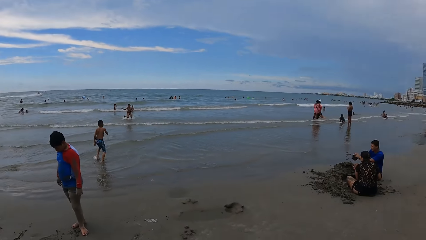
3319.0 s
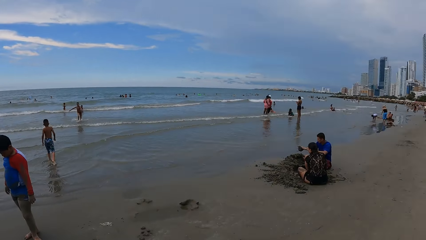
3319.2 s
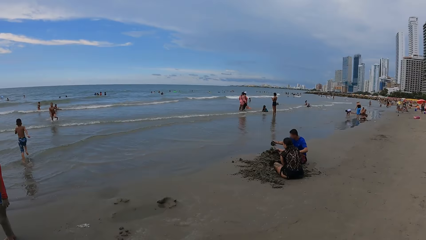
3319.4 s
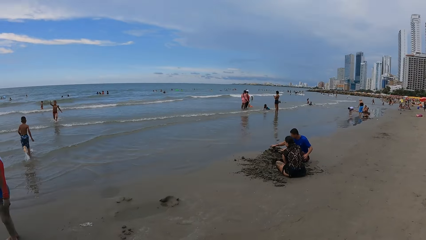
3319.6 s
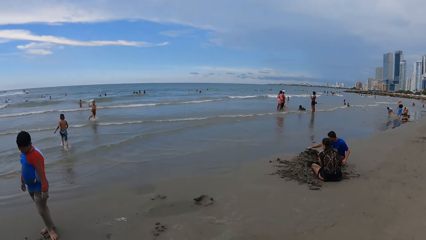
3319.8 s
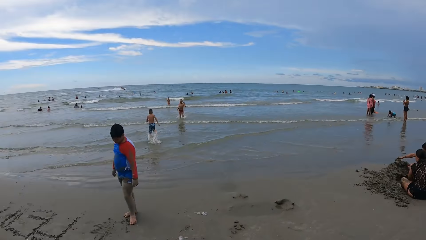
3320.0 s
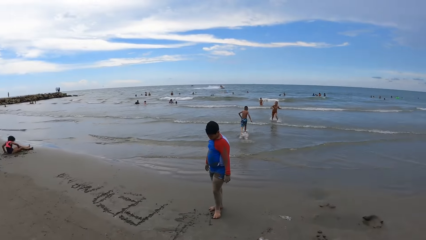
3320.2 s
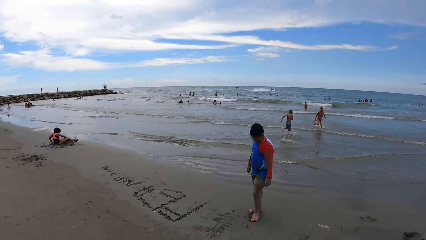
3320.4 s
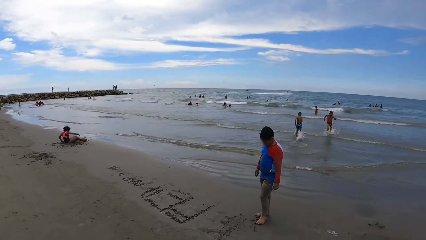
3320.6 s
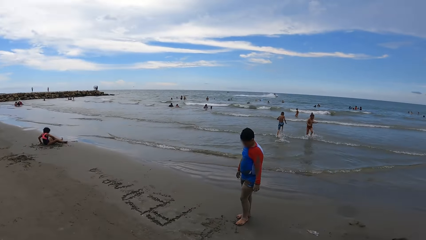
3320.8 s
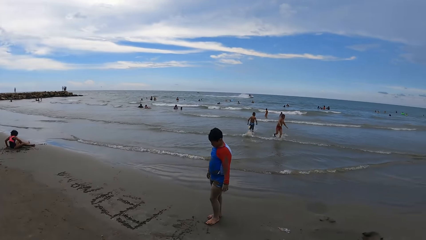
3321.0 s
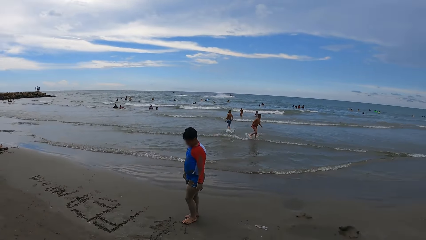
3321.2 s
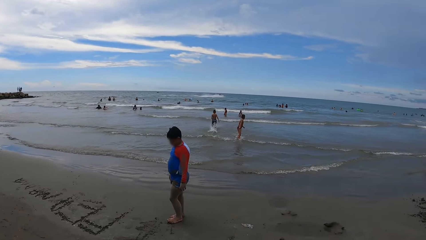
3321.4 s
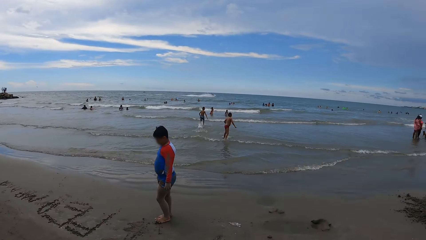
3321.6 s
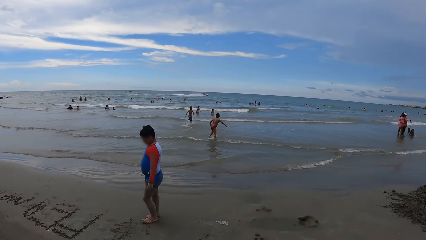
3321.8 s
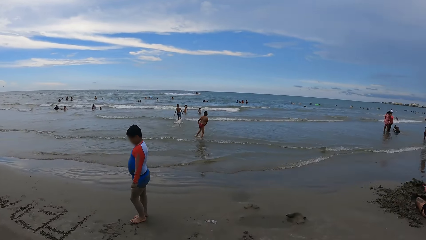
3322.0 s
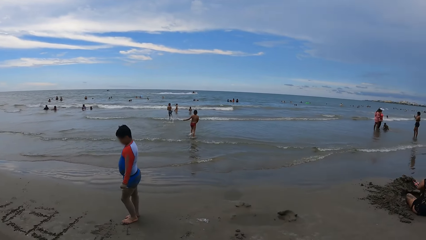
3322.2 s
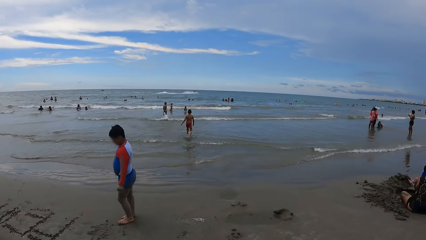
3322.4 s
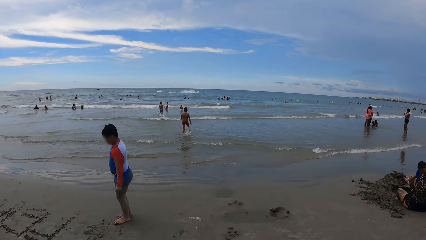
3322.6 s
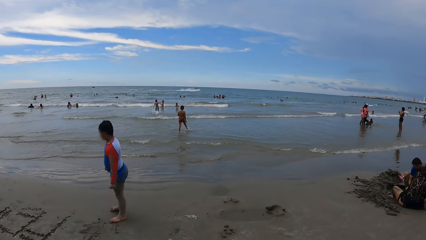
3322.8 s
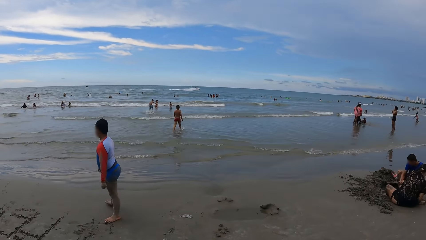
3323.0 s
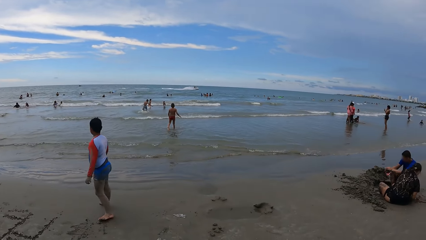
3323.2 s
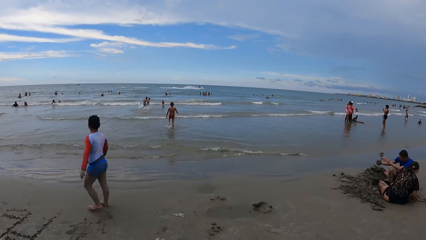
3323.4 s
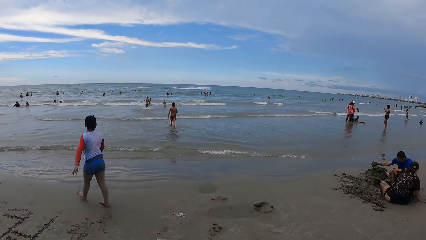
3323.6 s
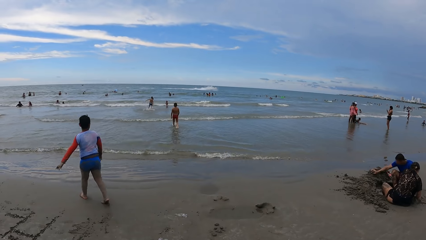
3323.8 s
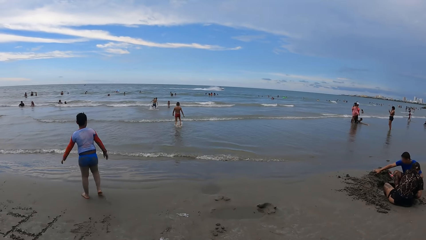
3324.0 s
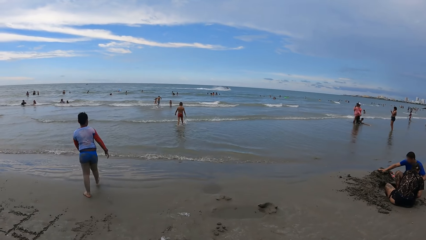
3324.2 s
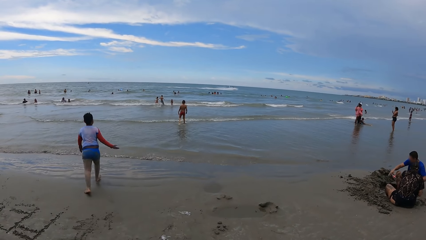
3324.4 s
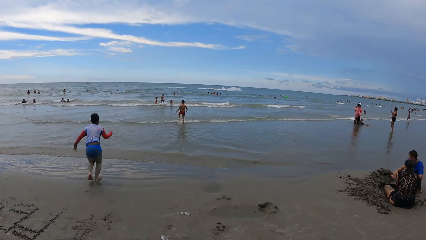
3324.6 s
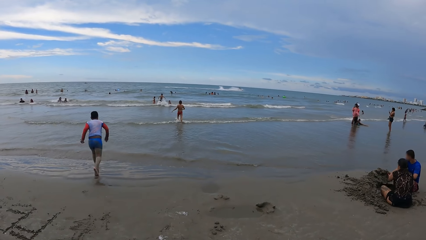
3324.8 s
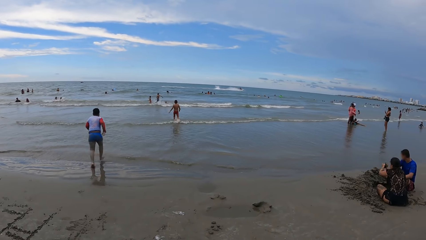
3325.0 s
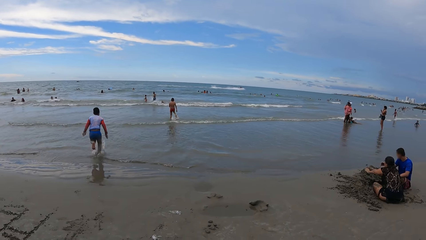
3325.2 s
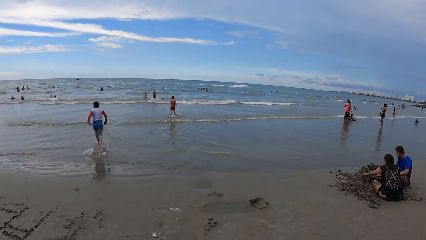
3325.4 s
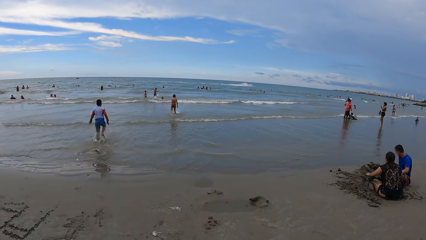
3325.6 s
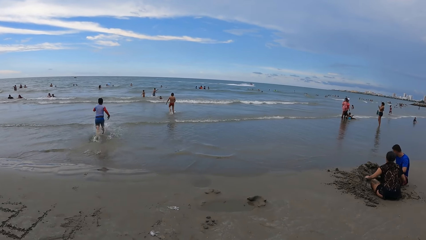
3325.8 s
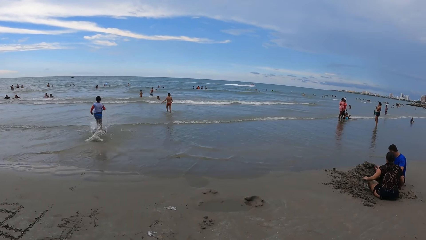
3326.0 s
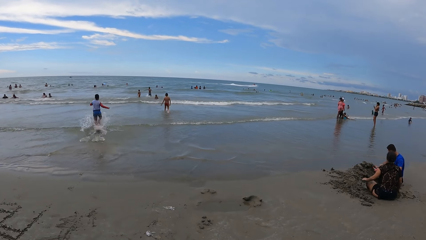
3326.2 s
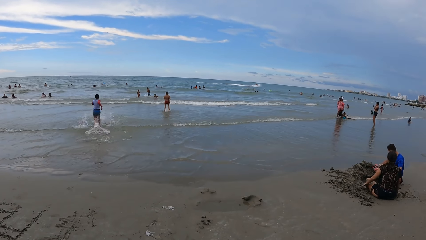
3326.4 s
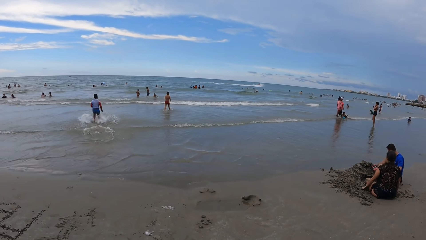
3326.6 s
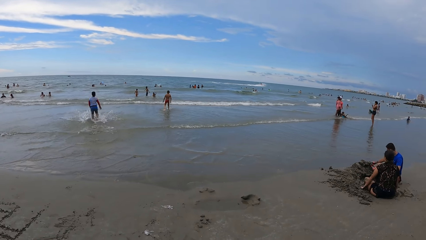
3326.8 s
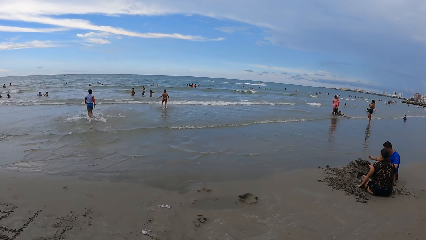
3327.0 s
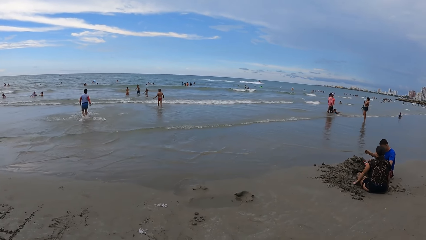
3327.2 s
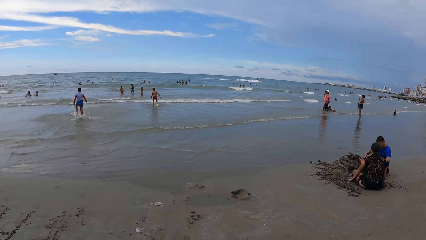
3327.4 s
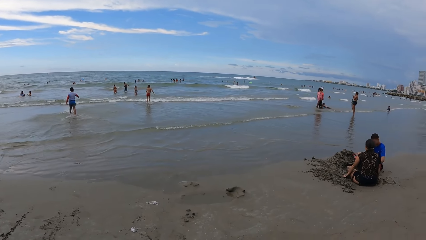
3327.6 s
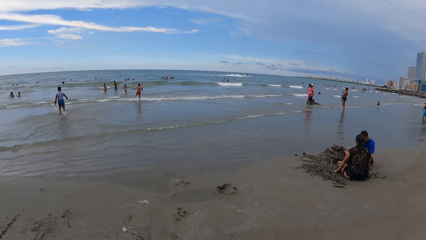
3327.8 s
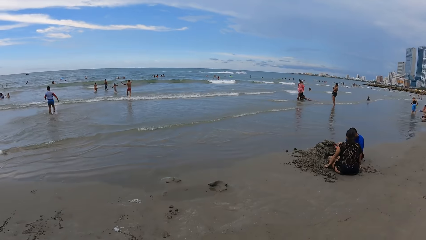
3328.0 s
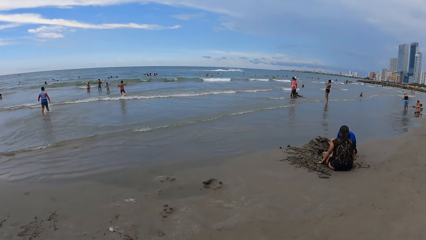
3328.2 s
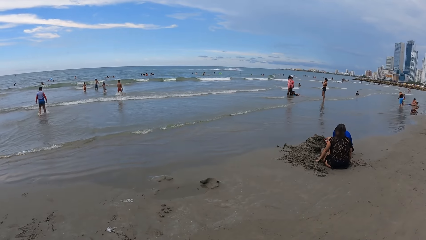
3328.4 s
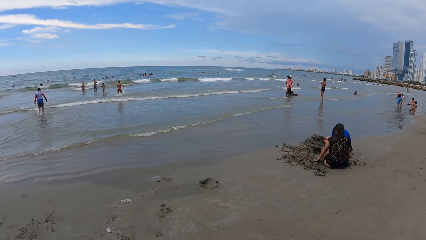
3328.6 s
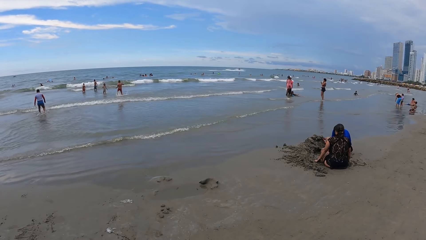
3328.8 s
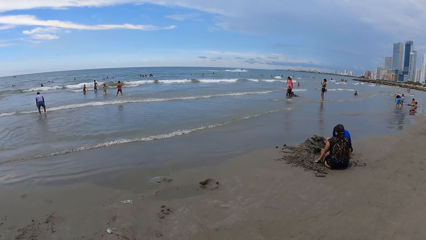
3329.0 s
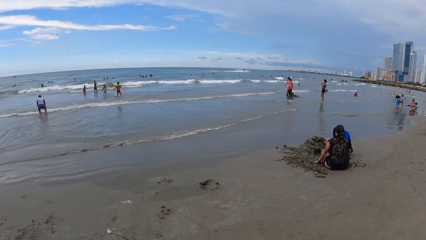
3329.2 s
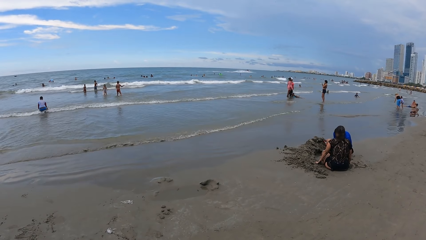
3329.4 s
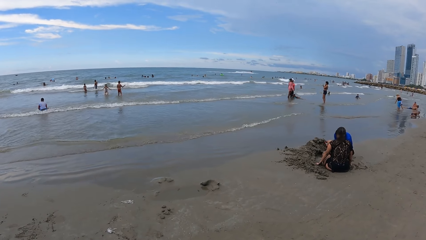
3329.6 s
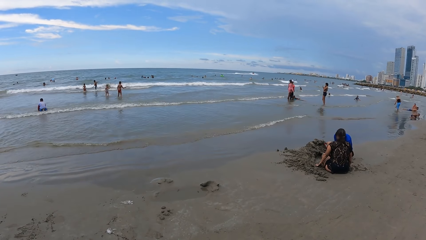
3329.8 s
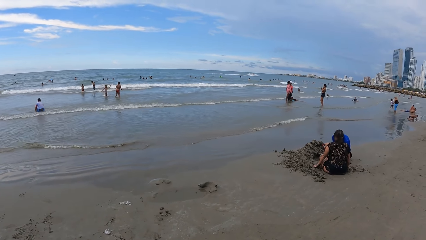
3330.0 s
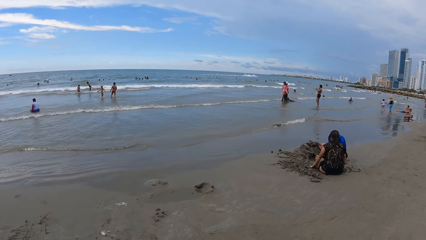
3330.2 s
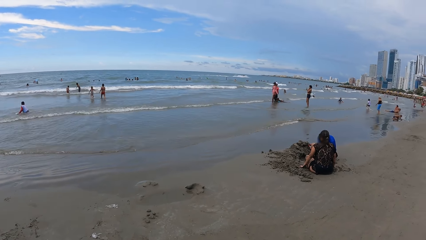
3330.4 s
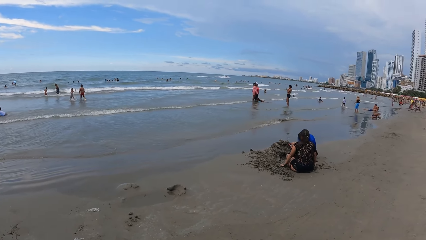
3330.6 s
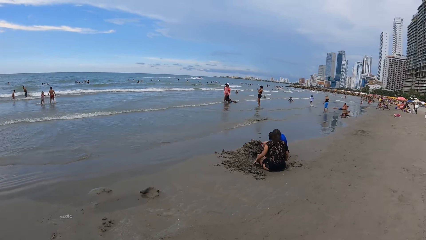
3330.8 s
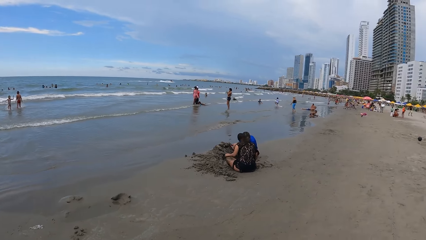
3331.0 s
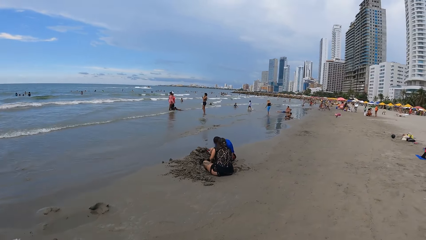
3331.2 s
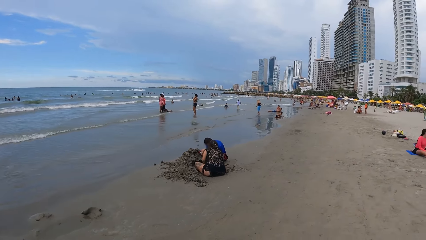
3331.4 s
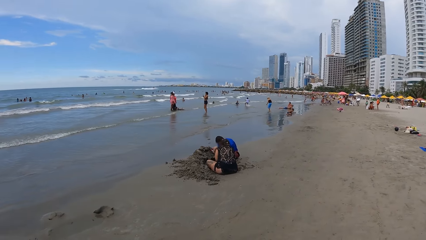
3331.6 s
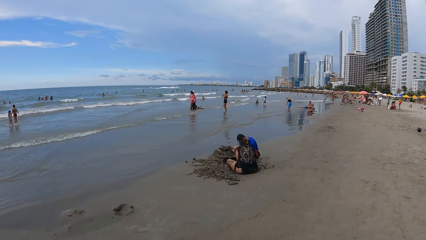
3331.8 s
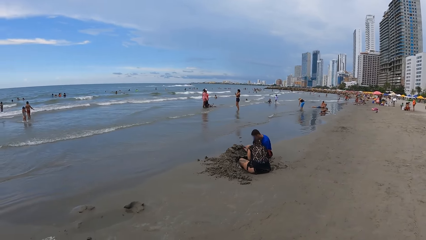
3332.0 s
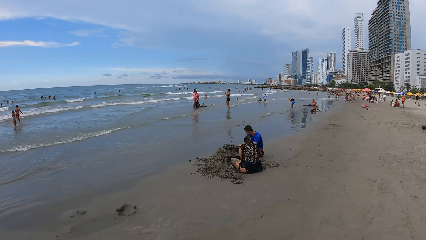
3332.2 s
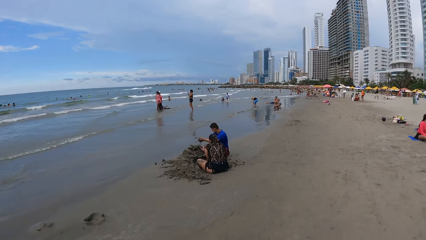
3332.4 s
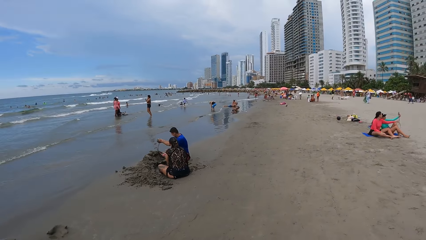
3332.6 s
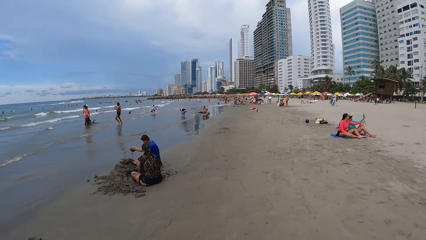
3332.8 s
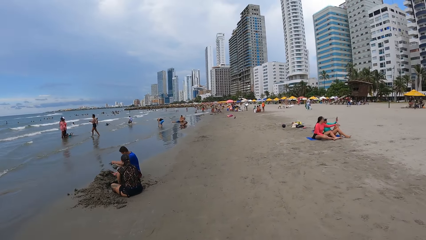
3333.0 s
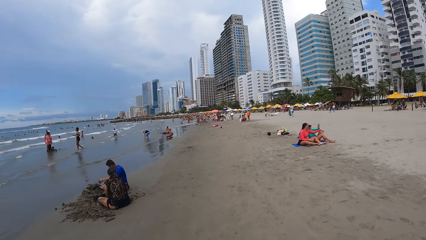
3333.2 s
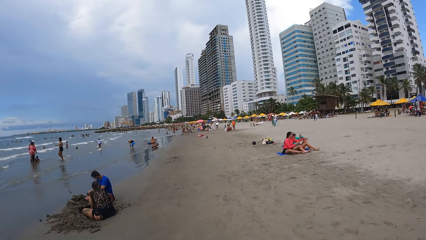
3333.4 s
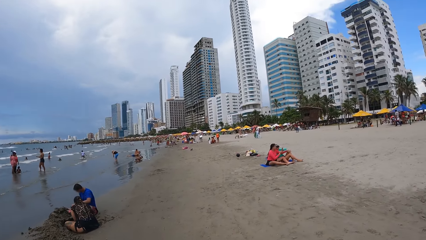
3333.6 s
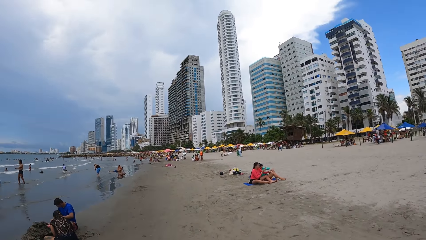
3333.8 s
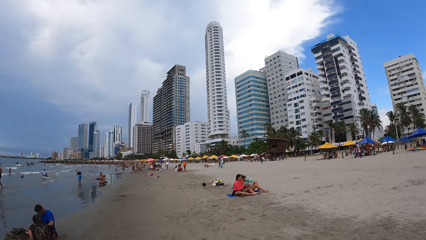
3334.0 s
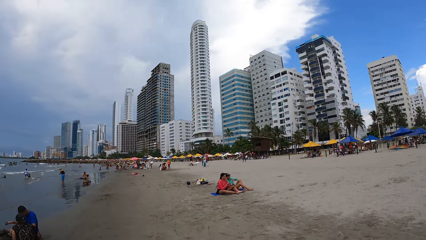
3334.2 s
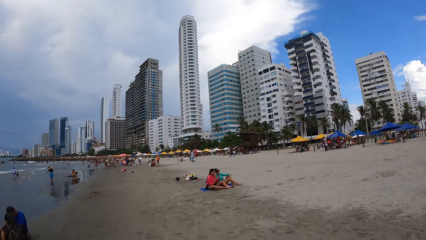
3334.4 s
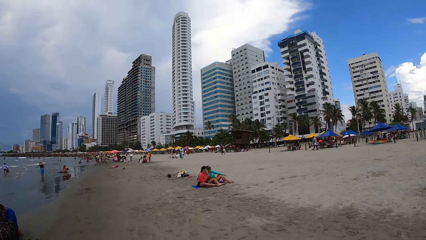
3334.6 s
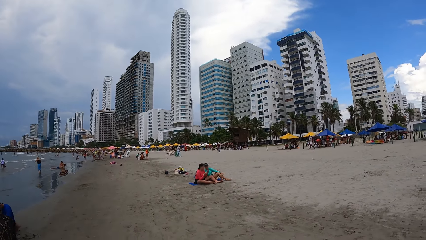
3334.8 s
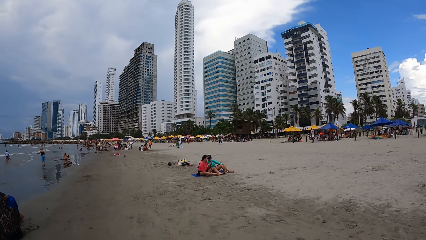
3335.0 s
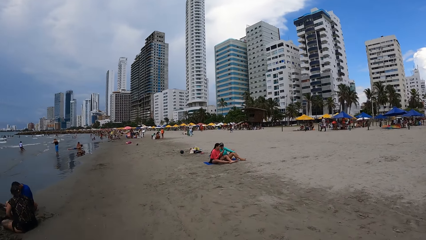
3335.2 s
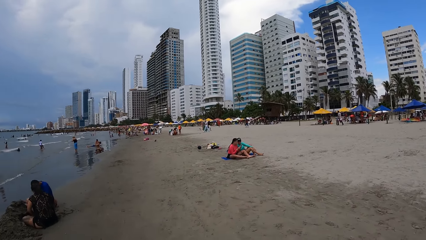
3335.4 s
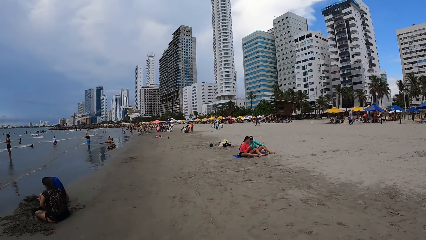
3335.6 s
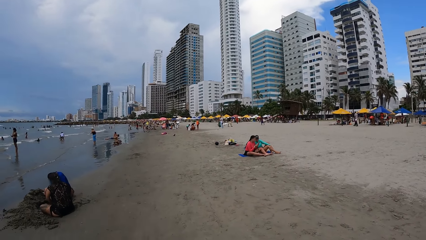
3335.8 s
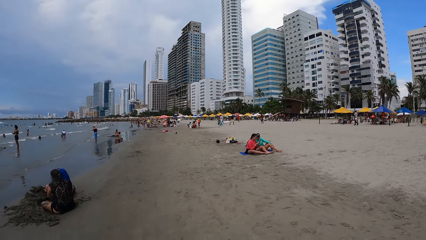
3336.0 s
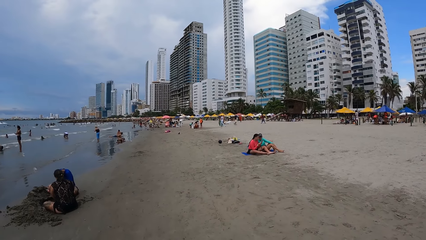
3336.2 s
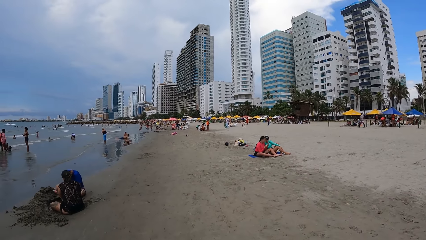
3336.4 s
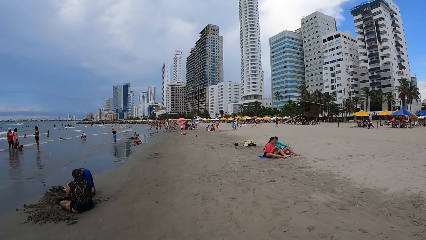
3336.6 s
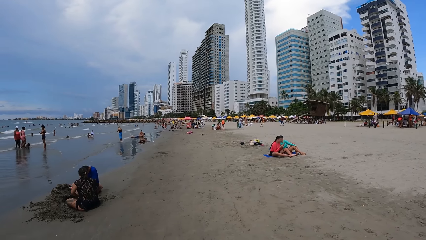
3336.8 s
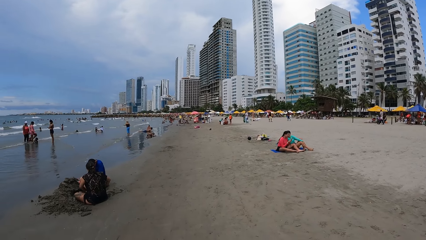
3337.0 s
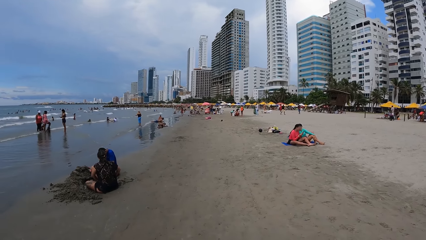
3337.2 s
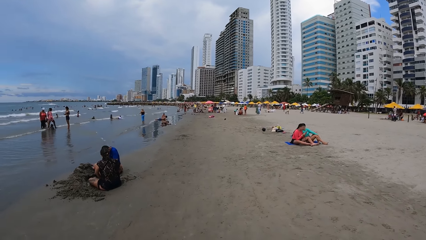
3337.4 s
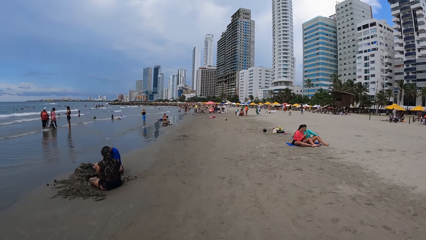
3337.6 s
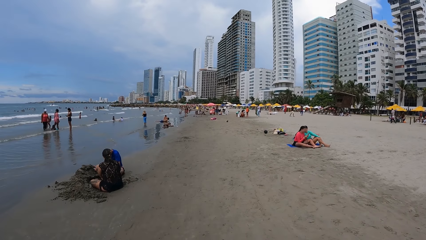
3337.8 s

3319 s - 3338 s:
The camera wearer looks around. They look at the boy. They look at the beach. They look around.
